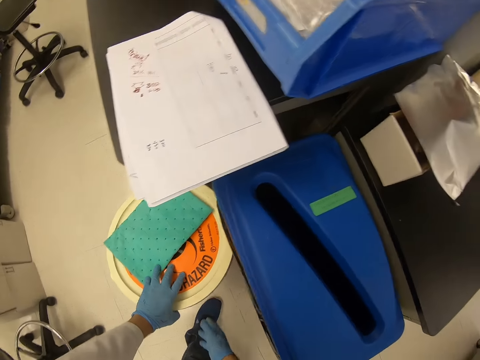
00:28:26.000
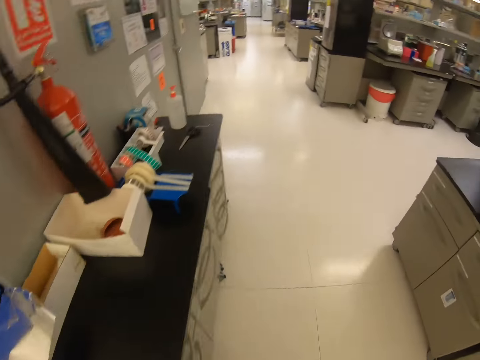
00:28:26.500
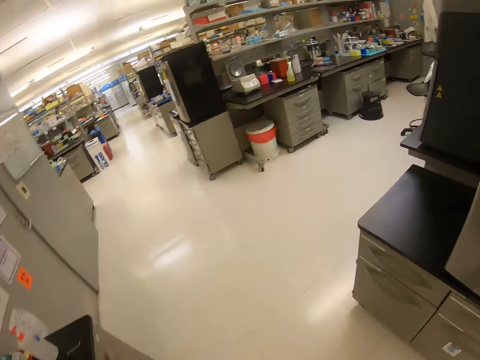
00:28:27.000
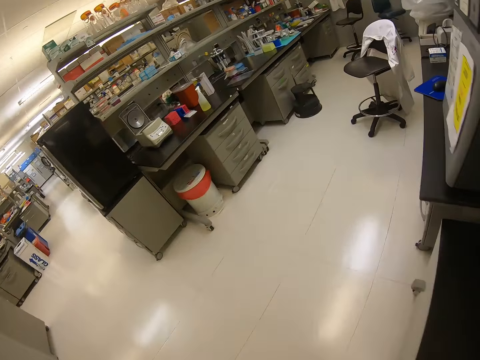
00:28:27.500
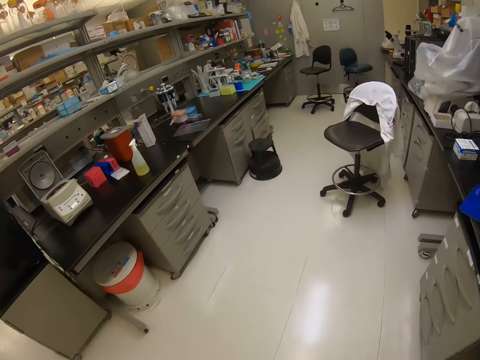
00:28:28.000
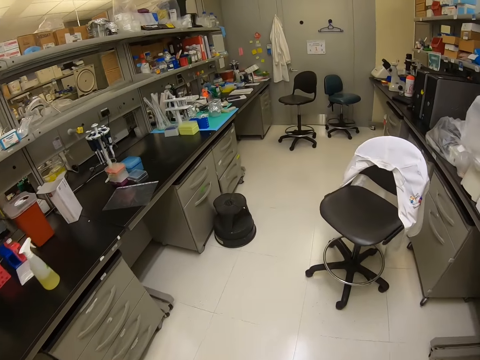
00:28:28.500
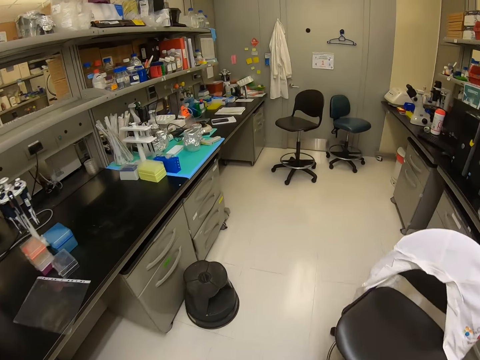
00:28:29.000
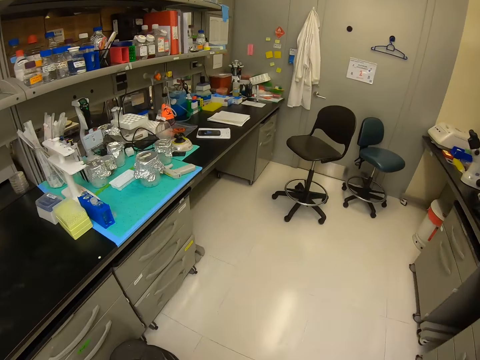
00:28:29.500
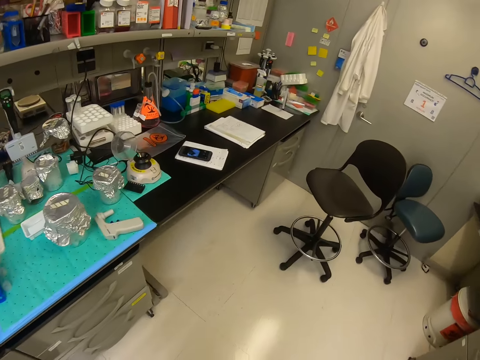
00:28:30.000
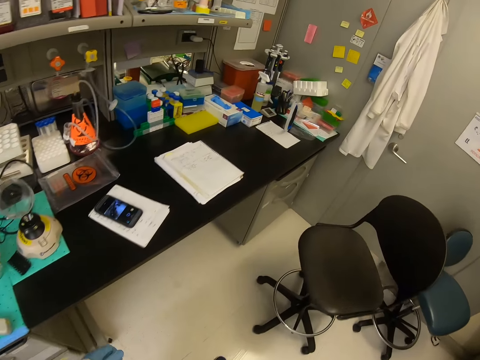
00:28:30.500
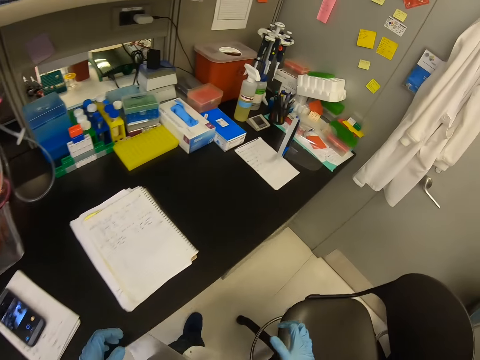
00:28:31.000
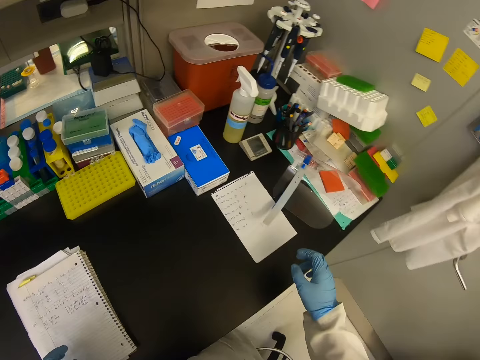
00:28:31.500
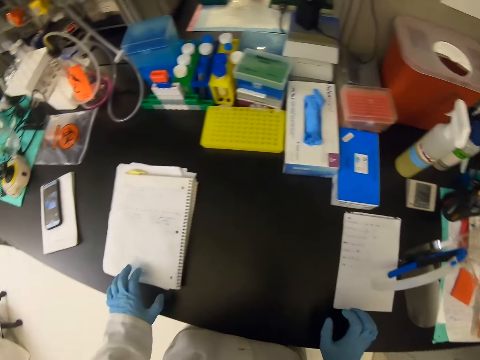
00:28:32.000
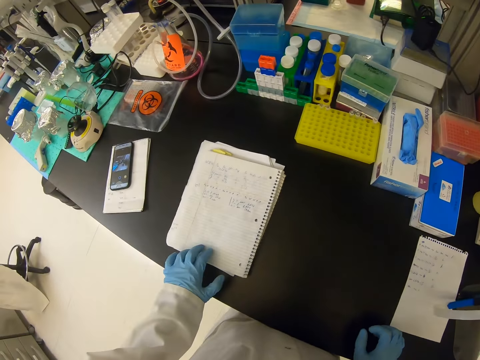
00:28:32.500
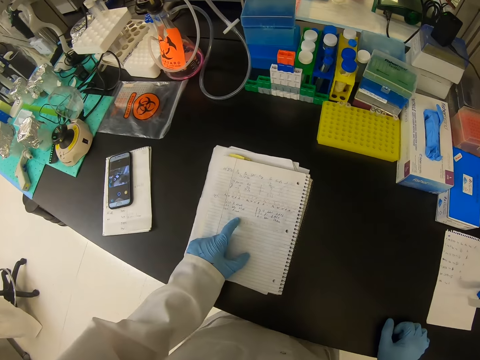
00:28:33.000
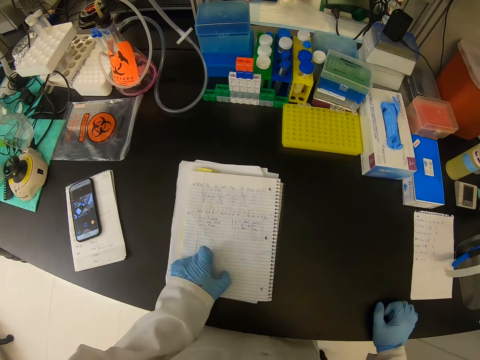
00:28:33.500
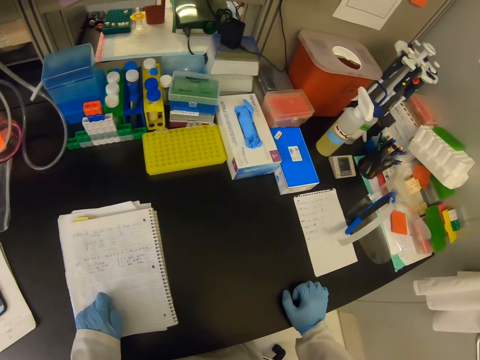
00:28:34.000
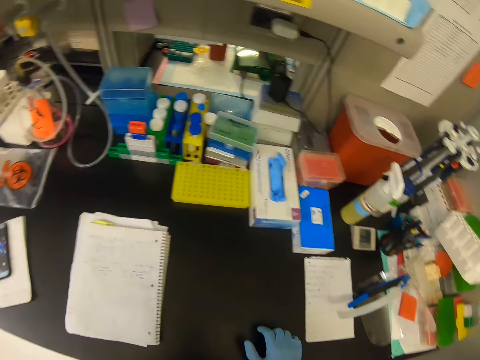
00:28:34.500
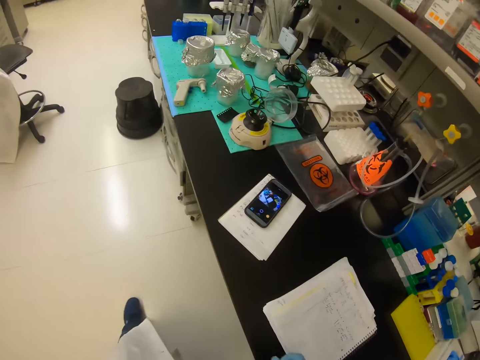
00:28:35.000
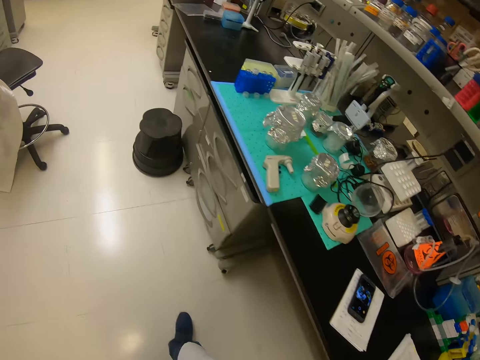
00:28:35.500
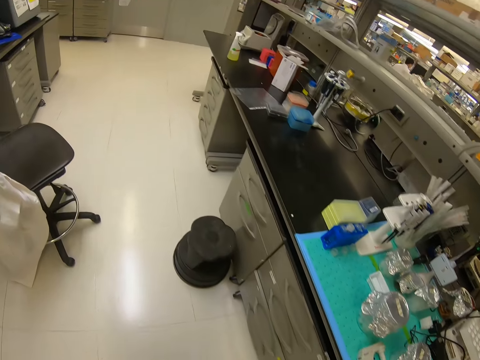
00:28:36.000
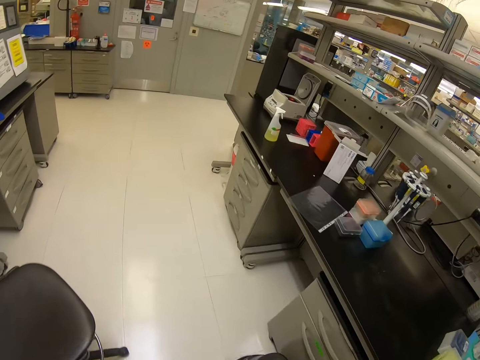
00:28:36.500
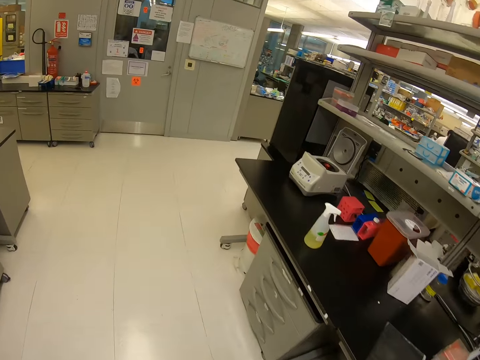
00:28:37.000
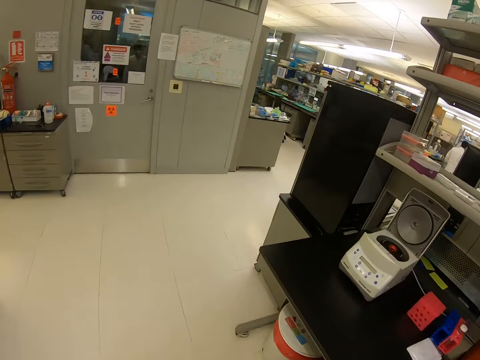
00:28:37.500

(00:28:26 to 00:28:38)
The camera wearer throws trash in the litter bin.

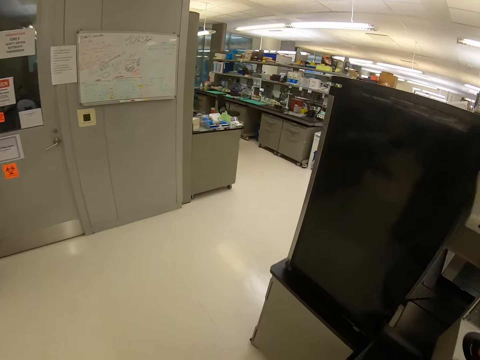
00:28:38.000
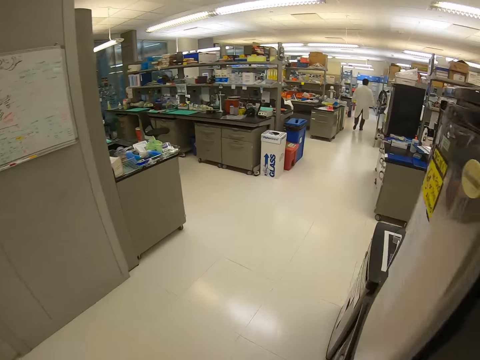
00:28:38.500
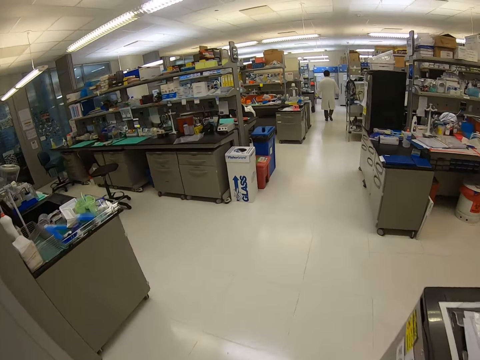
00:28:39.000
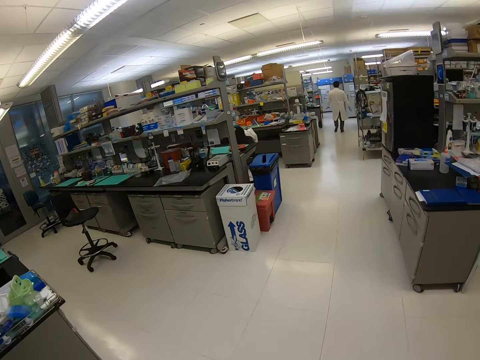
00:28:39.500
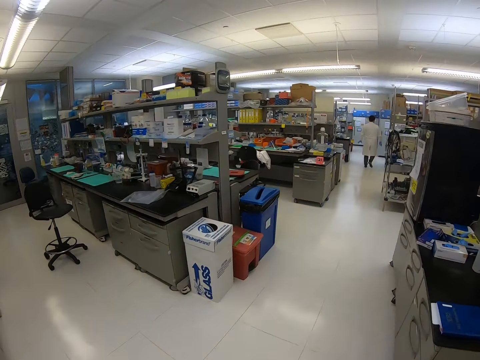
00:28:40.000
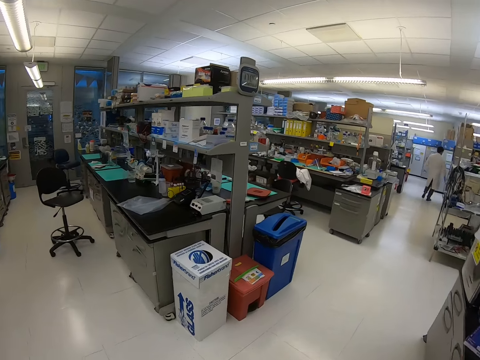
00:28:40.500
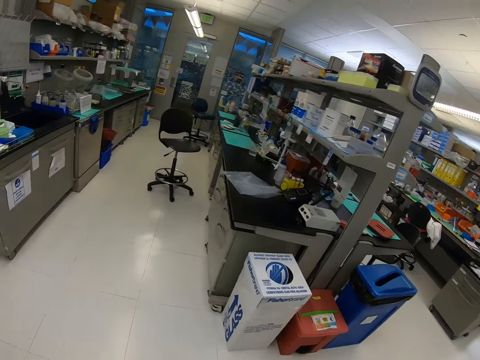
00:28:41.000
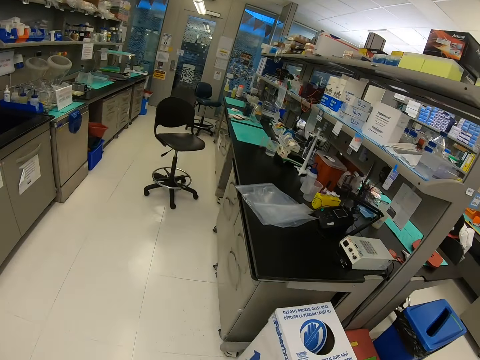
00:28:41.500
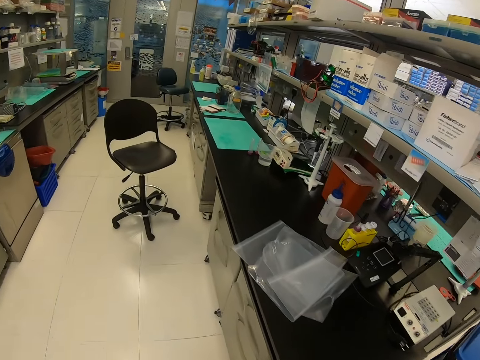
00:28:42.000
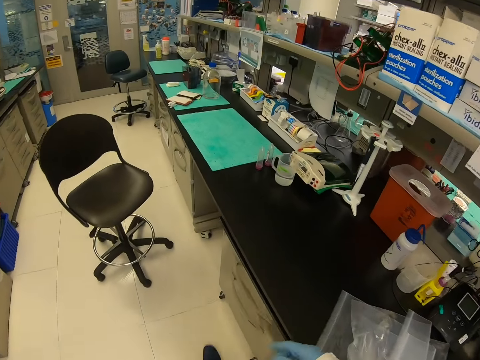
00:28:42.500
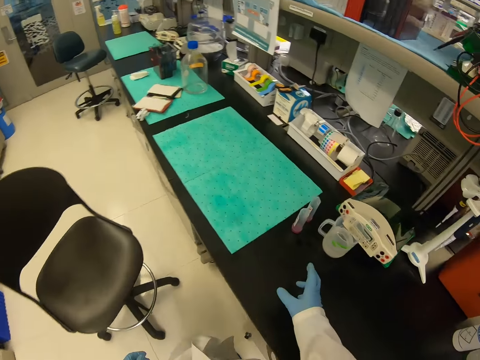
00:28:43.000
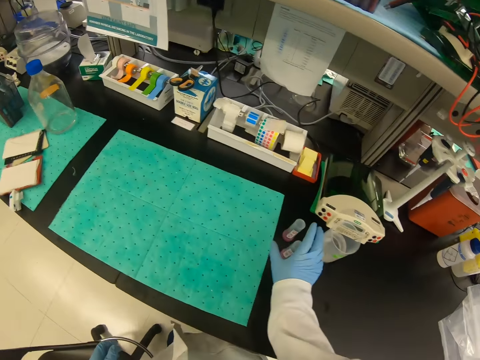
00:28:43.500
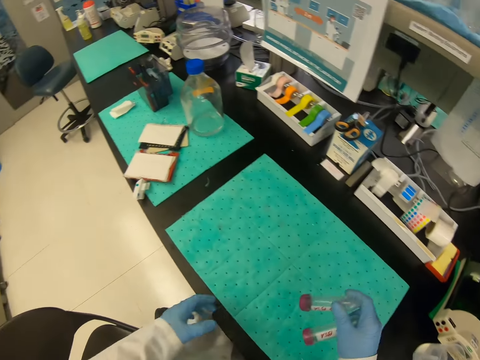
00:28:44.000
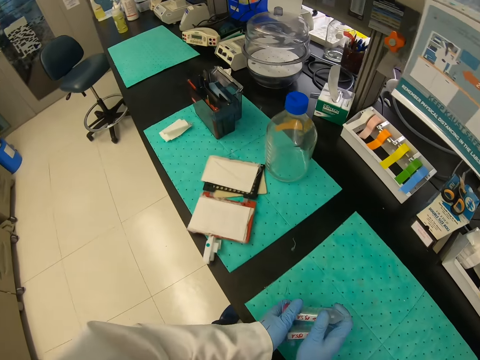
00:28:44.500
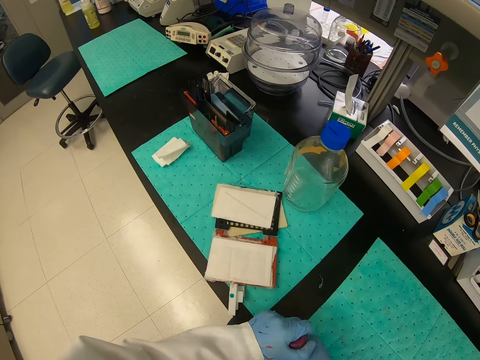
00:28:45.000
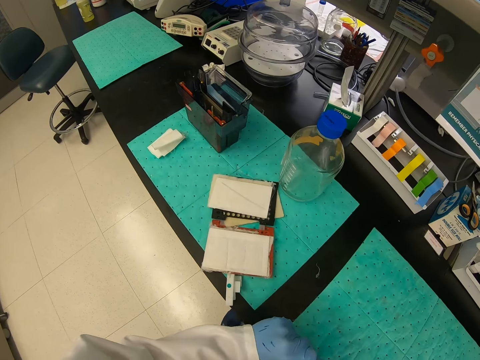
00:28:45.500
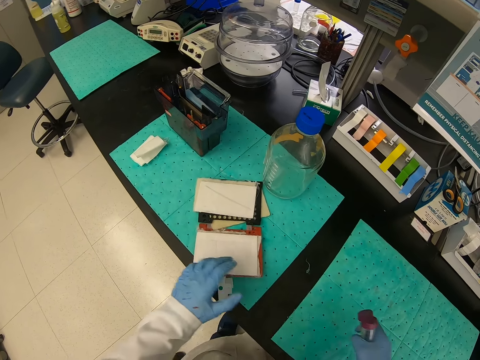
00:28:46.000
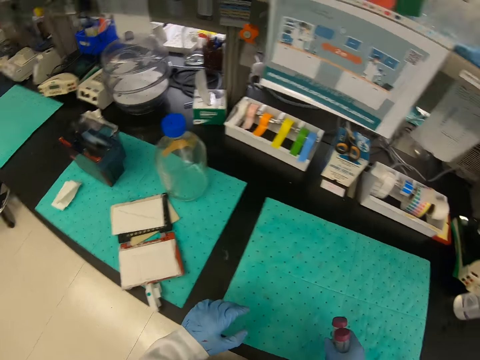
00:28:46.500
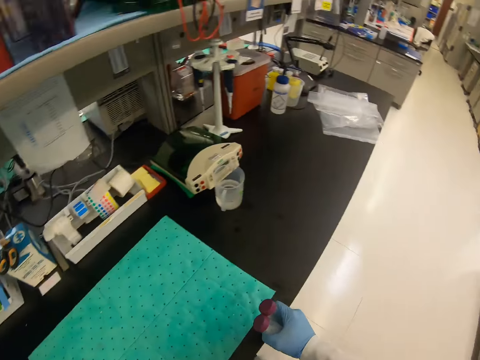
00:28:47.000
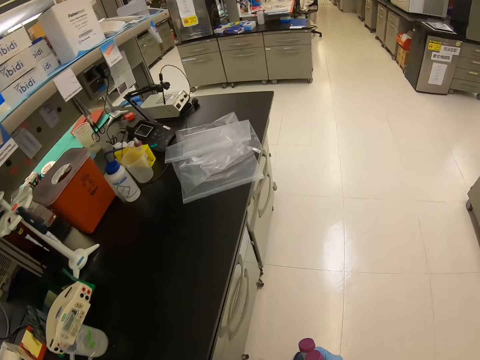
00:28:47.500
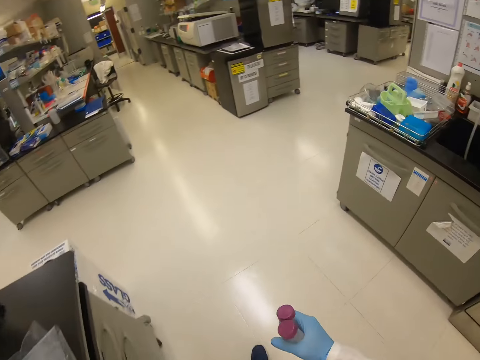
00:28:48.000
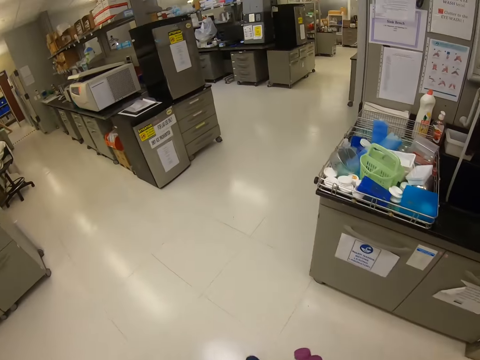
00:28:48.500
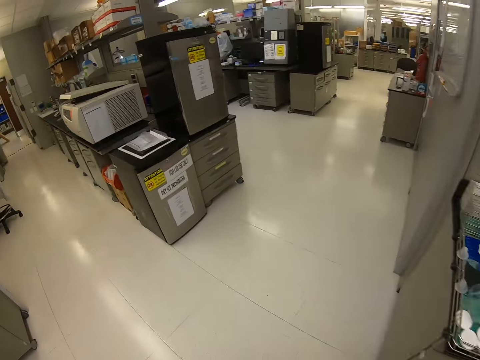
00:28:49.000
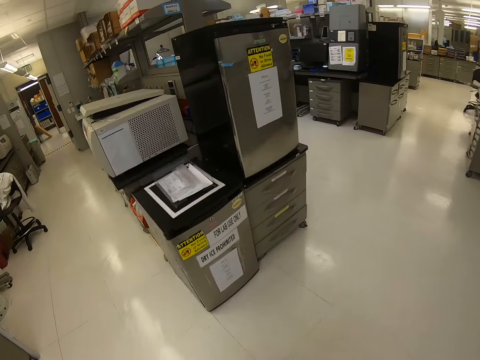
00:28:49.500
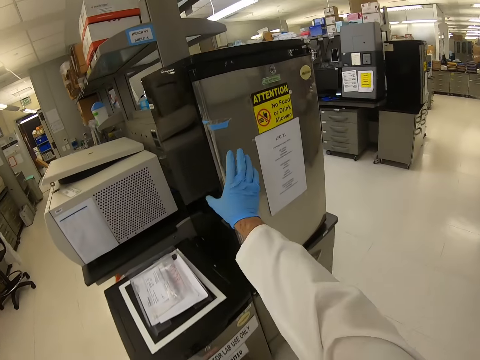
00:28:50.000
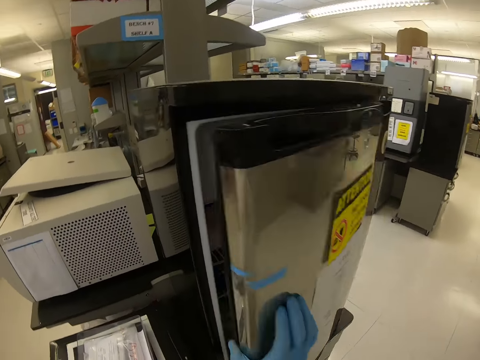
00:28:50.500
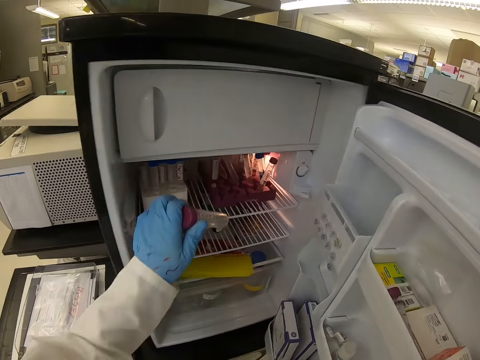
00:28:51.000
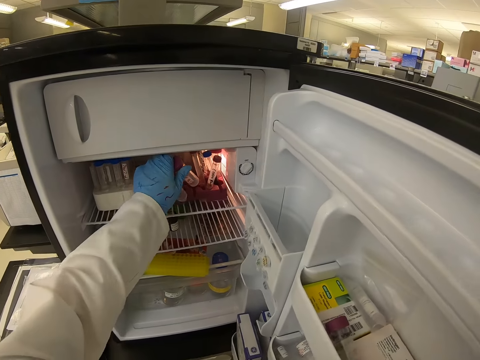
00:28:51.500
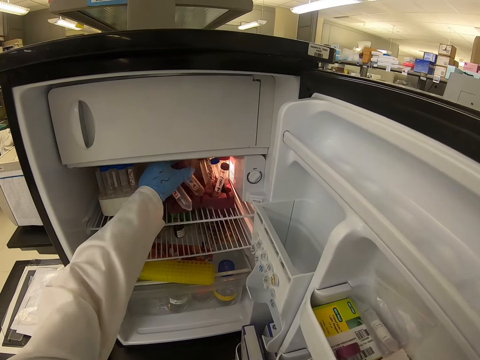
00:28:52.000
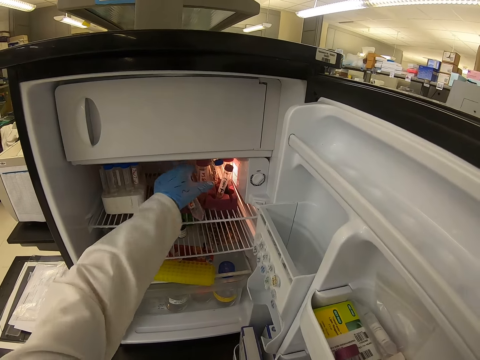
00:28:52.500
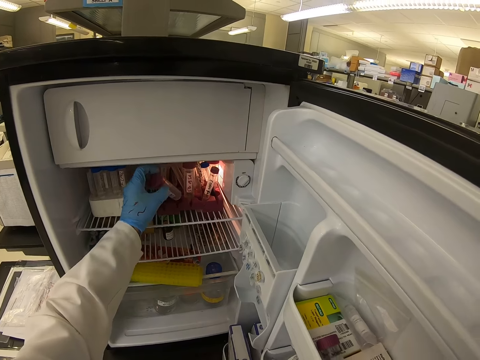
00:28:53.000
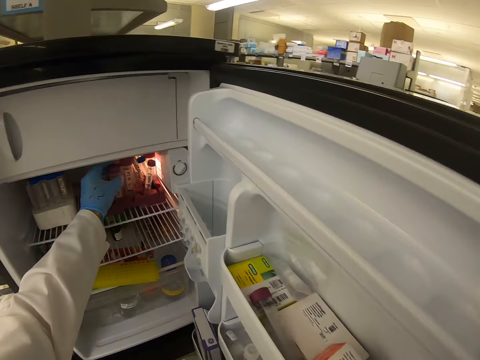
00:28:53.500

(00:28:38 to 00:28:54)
The camera wearer walks in the laboratory. He picks a small bottle from the table with his right hand. He opens the fridge with his right hand. He puts the bottle in the fridge.
